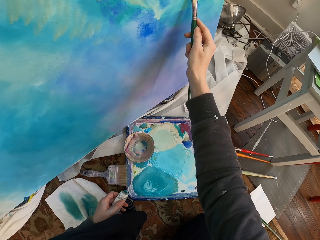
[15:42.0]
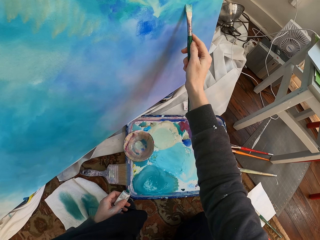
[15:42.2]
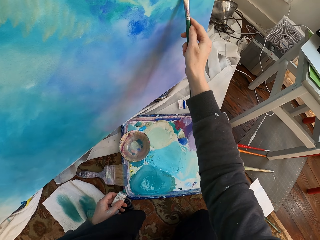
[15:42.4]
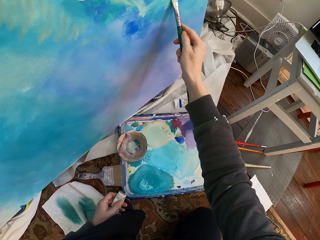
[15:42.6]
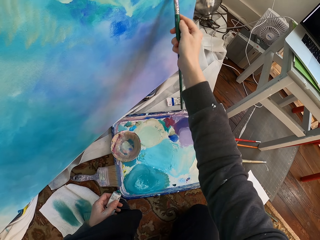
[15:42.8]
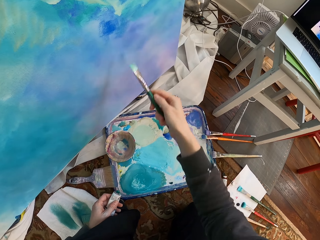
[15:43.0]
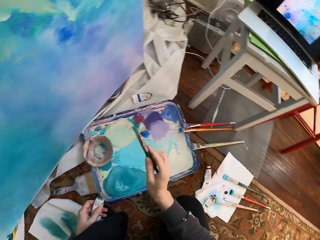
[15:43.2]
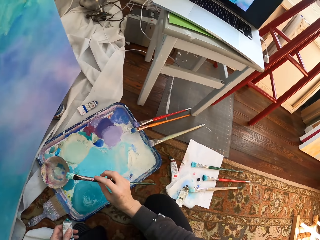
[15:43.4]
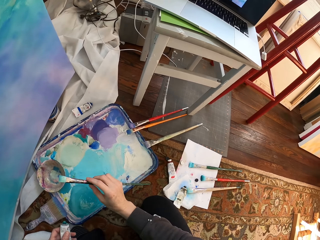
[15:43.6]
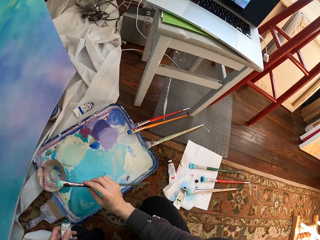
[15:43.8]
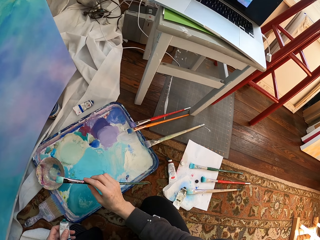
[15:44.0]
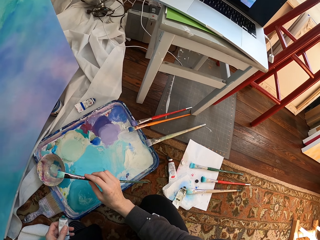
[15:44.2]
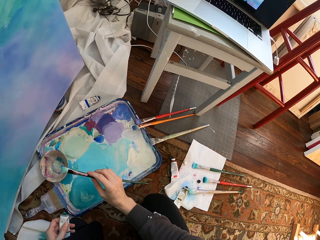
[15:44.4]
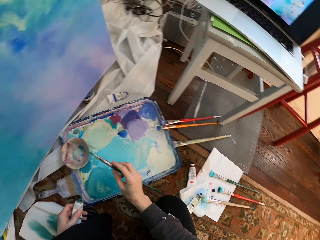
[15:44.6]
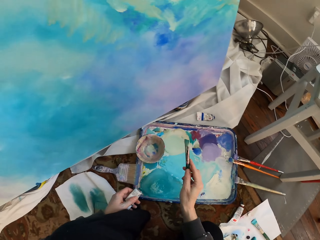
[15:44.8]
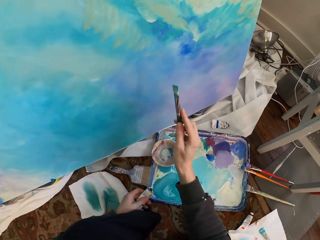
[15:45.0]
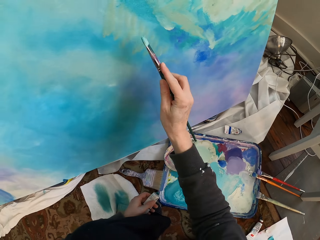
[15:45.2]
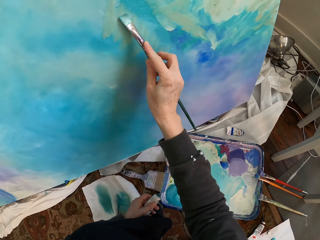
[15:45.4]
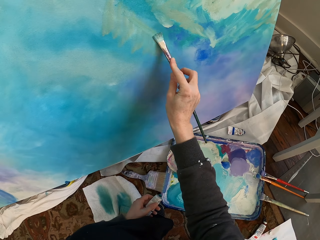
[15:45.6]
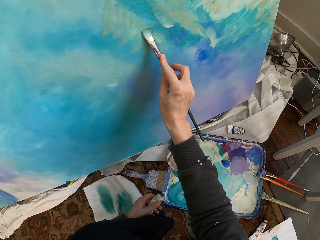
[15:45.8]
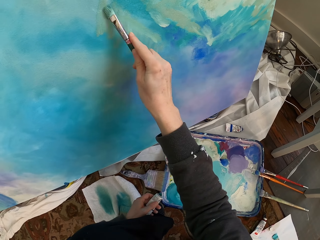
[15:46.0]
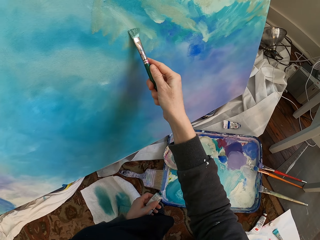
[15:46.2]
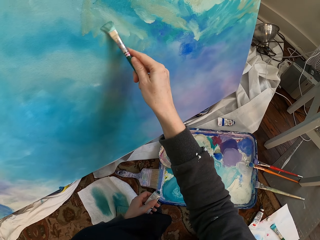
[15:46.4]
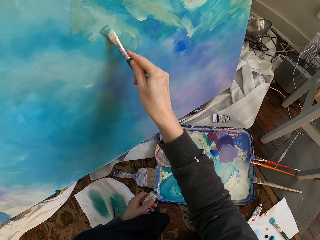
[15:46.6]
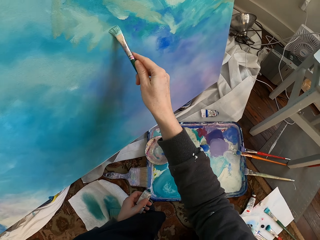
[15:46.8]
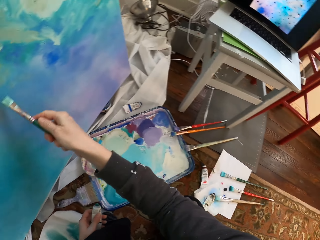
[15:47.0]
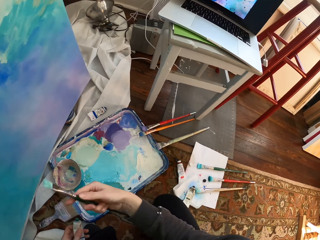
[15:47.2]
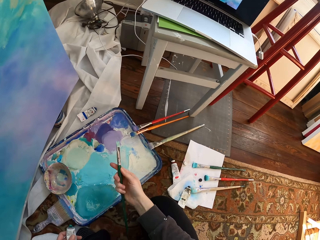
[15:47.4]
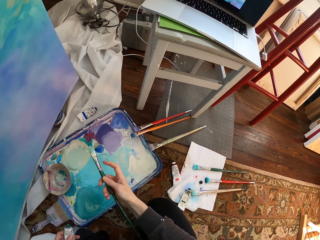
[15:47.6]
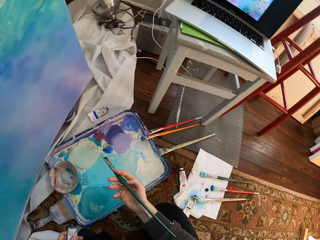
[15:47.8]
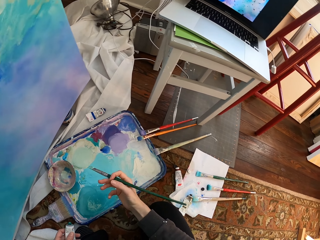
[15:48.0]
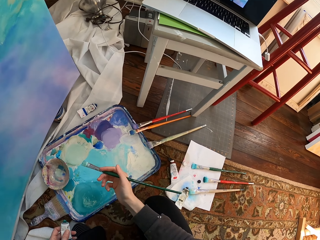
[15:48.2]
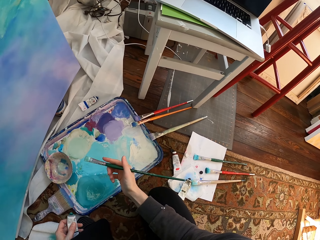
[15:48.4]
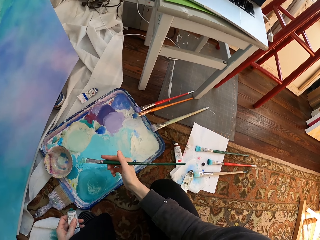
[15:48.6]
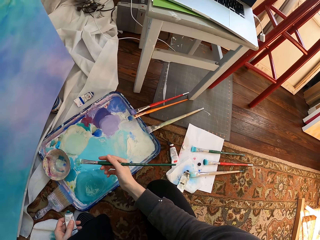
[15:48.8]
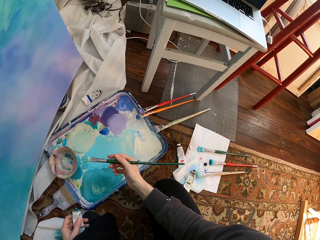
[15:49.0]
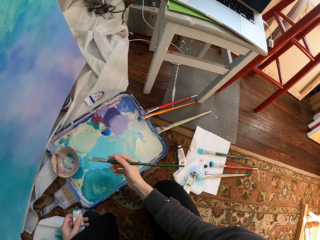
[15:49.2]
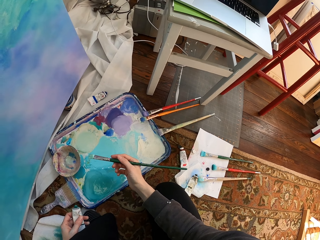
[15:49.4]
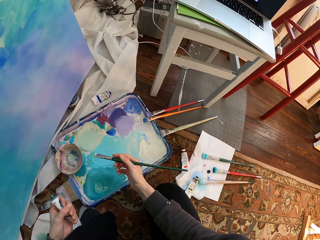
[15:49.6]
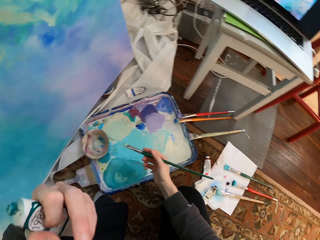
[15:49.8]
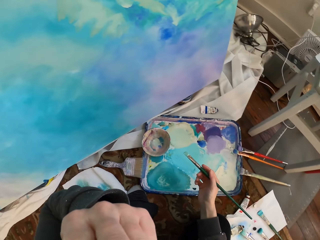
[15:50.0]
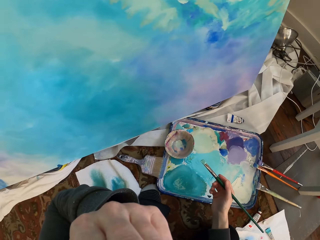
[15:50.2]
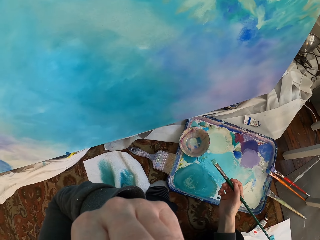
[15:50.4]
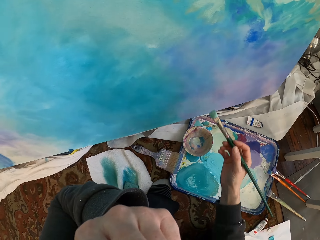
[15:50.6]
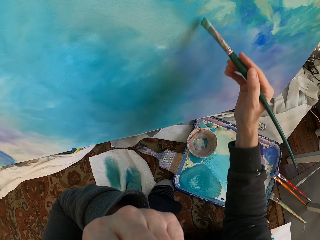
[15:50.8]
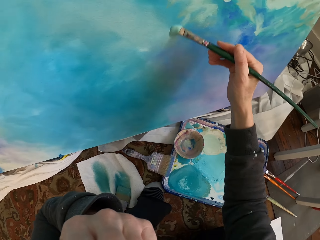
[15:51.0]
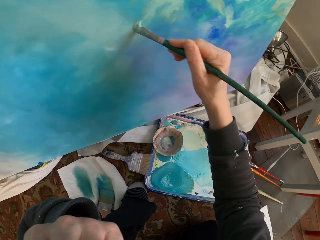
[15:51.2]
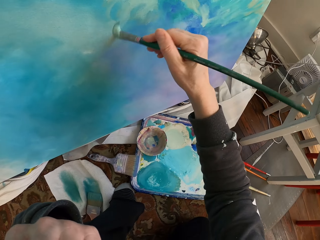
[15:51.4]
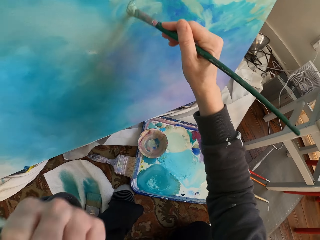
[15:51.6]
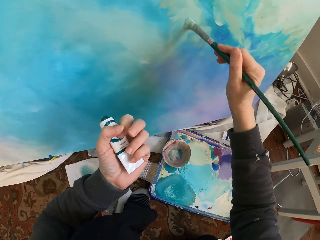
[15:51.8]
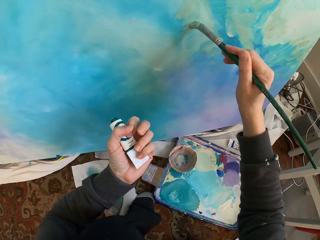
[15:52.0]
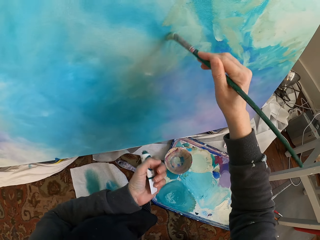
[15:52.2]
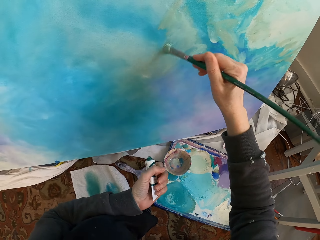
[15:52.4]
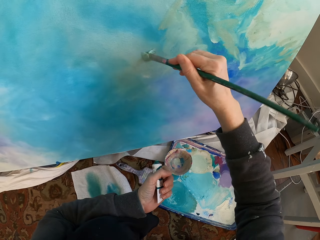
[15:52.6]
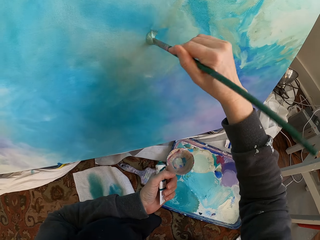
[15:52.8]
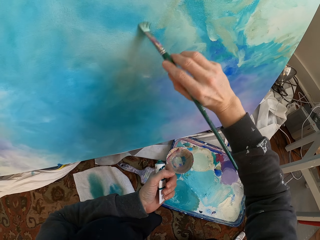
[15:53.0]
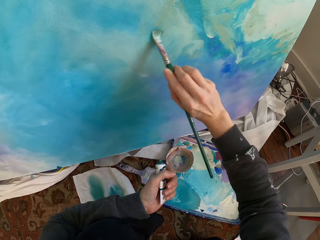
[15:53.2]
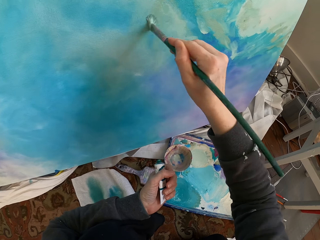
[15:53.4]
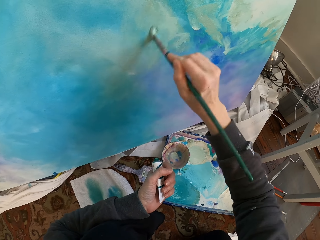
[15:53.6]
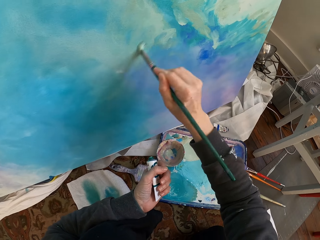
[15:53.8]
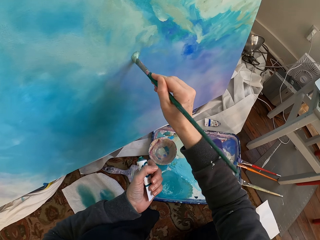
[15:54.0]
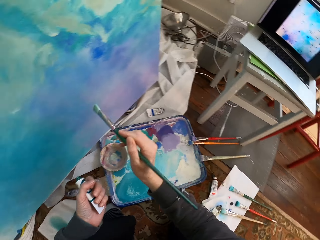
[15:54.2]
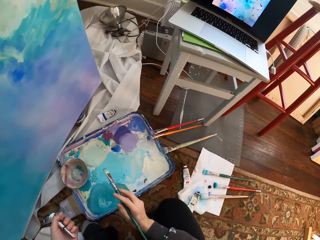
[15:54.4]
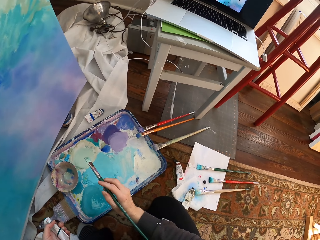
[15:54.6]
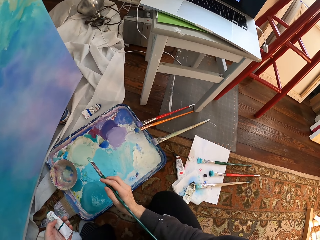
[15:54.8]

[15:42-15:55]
The camera wearer stops. They paint the board. They stop. They paint the board.

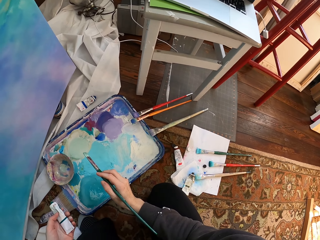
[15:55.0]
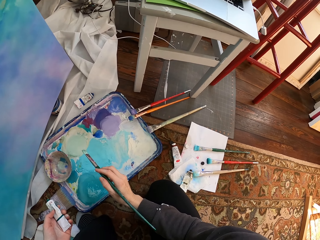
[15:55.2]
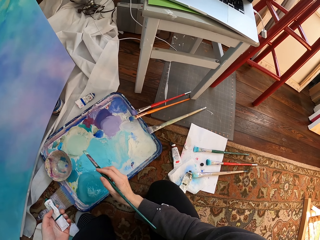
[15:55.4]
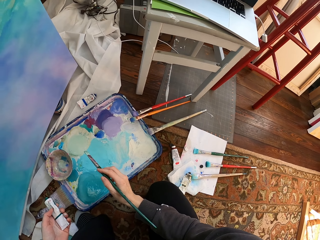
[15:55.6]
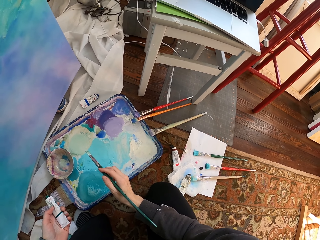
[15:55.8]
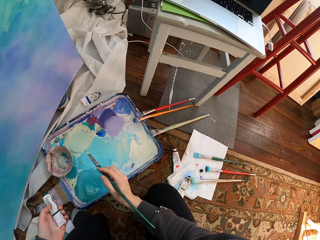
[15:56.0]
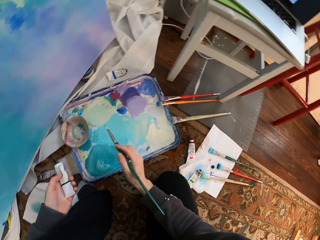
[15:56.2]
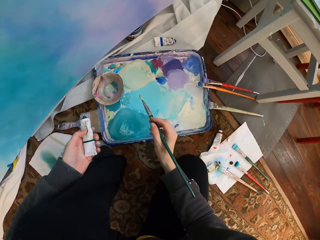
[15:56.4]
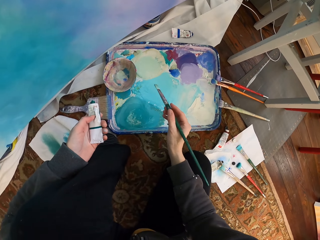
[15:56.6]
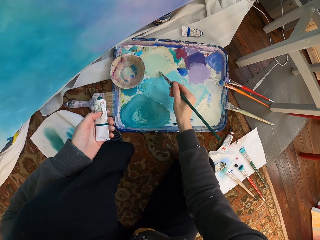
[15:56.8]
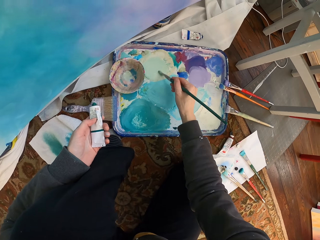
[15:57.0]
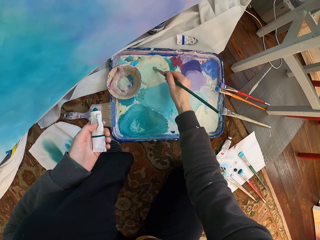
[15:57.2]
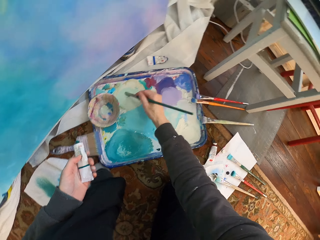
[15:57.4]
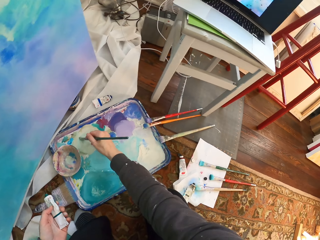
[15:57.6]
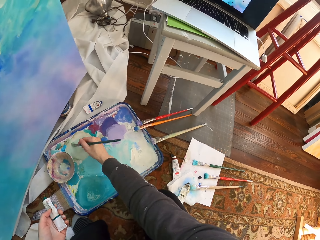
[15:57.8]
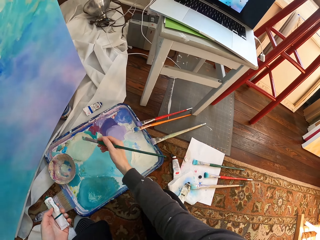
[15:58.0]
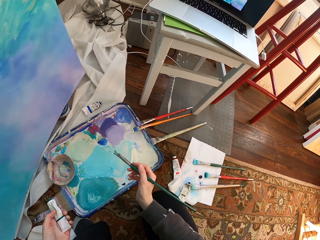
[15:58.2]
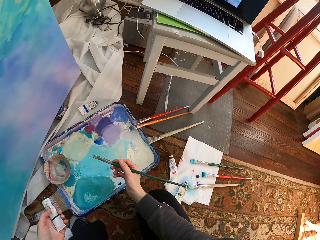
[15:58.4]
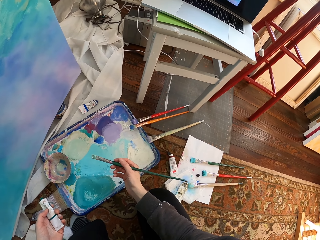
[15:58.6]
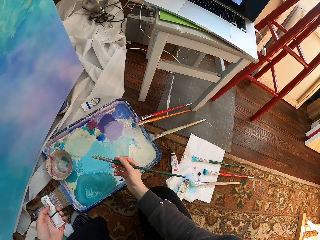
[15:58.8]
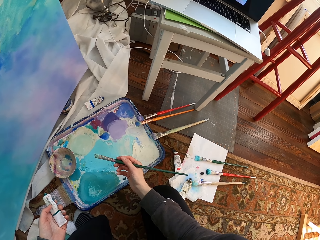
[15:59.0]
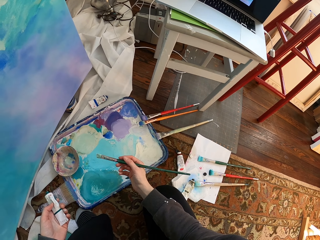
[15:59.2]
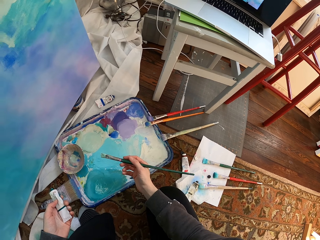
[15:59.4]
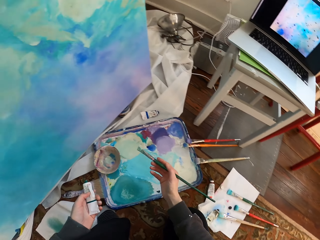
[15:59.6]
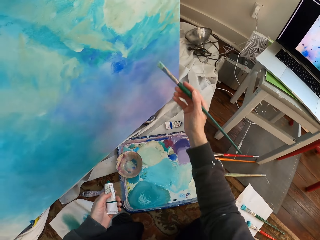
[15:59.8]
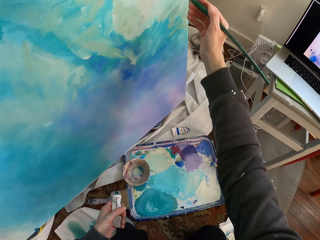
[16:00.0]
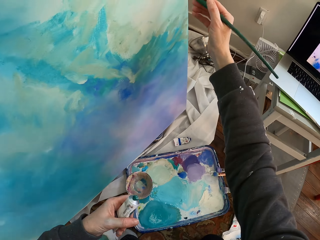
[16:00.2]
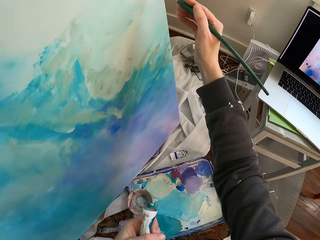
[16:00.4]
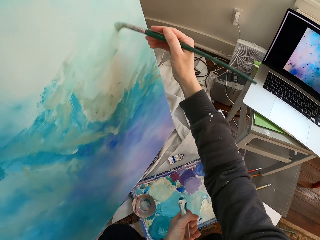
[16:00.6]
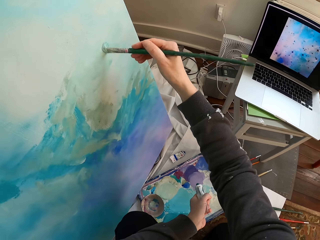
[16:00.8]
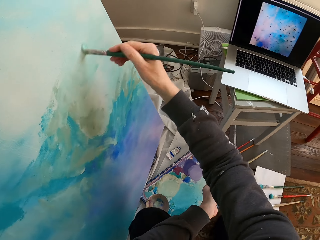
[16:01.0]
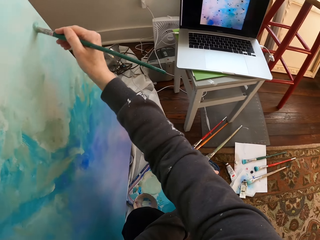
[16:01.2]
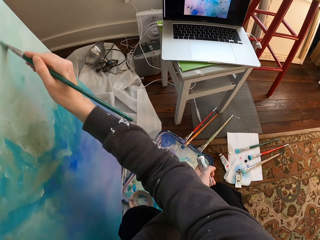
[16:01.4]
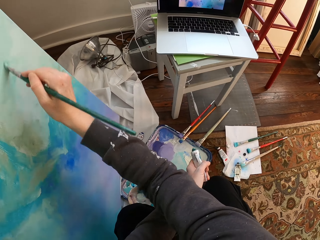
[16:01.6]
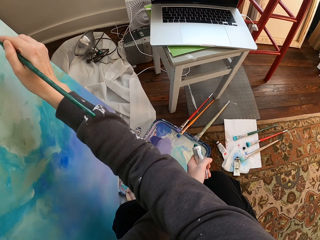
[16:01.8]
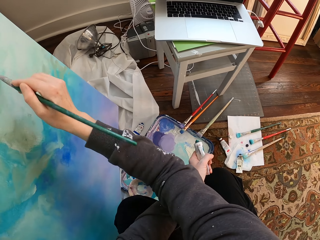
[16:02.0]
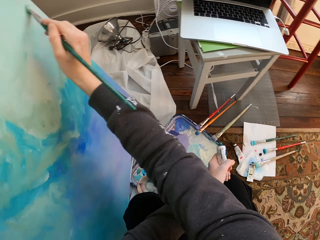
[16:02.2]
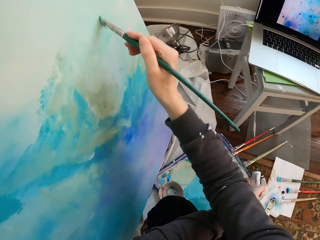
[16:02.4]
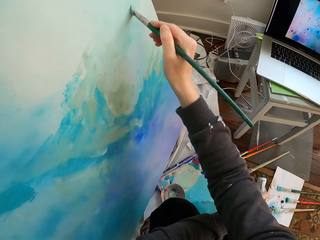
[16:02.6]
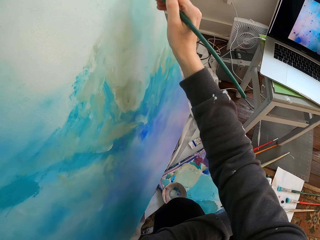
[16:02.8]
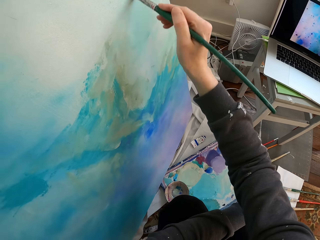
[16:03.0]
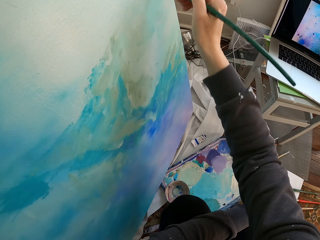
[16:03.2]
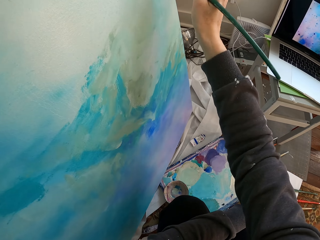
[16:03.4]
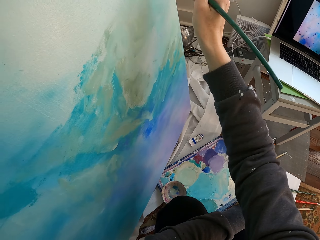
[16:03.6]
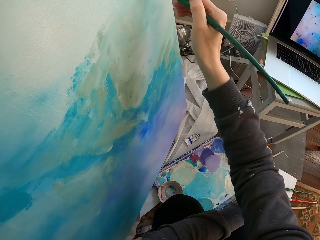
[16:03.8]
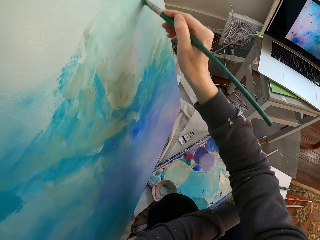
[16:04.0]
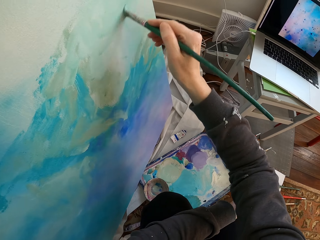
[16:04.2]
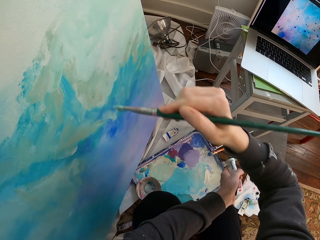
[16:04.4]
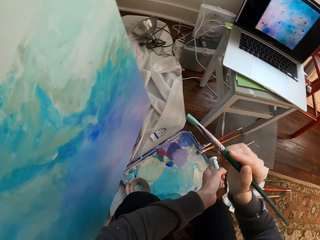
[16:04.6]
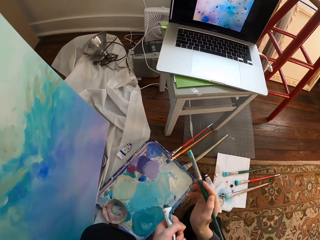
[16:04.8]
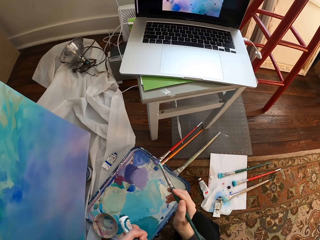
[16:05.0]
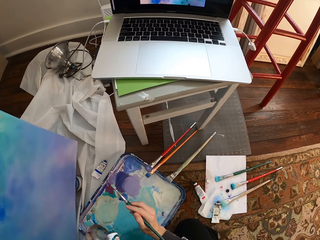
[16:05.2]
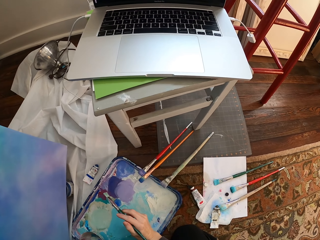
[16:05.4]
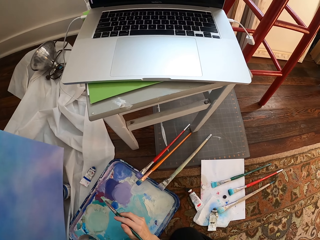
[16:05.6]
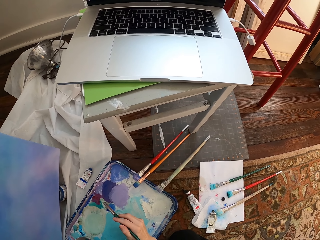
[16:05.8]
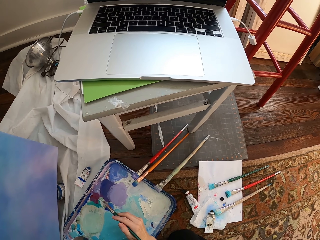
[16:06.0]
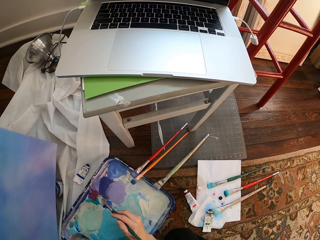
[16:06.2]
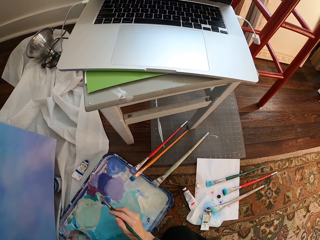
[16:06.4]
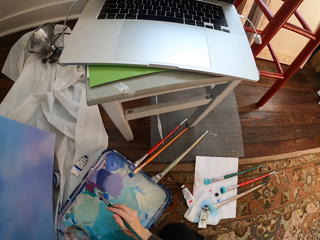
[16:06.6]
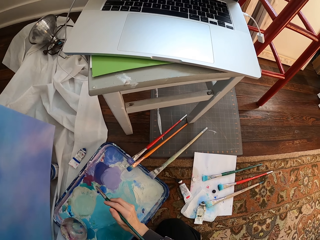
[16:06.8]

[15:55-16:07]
The camera wearer stops. They mix paint. They brush the paint. They paint the board. They stop.
